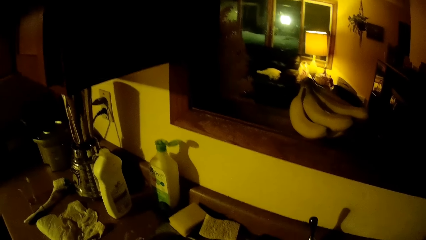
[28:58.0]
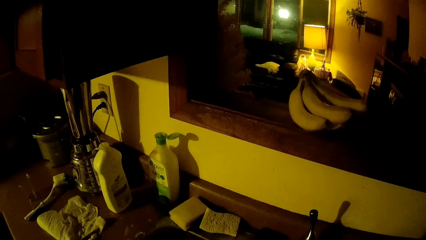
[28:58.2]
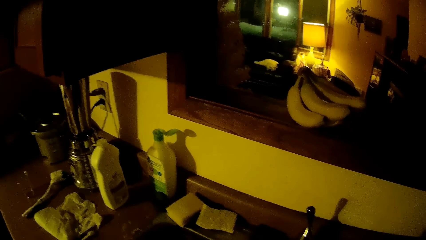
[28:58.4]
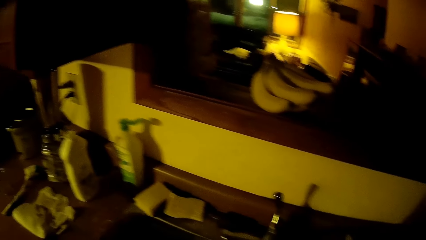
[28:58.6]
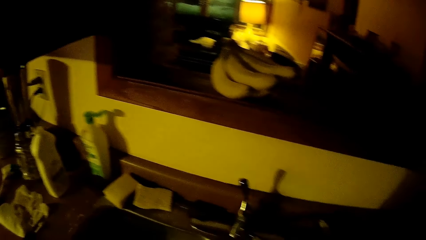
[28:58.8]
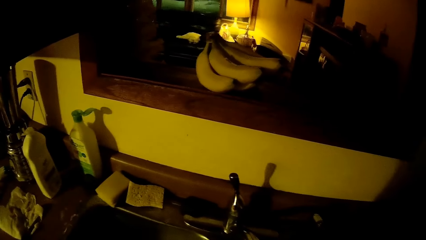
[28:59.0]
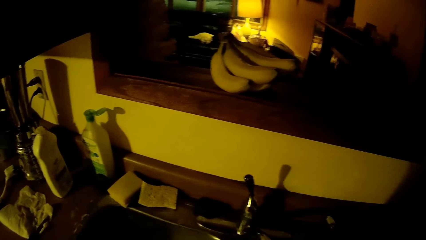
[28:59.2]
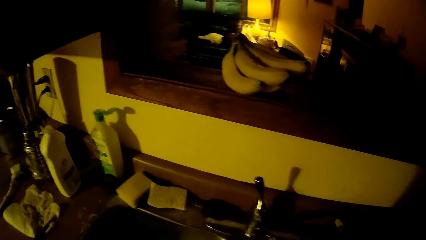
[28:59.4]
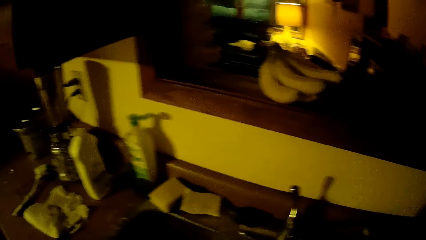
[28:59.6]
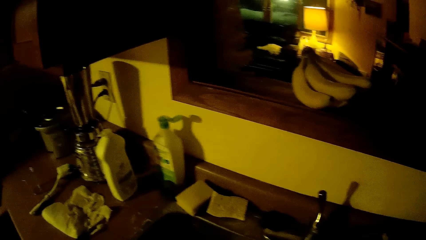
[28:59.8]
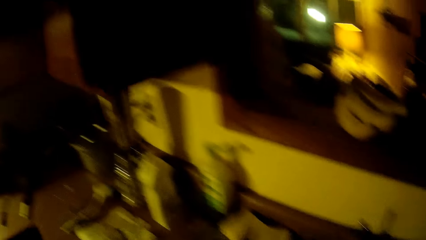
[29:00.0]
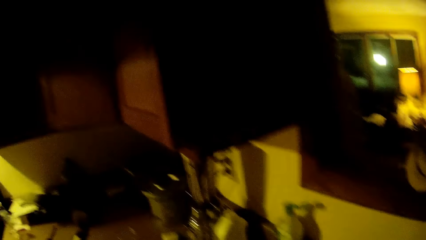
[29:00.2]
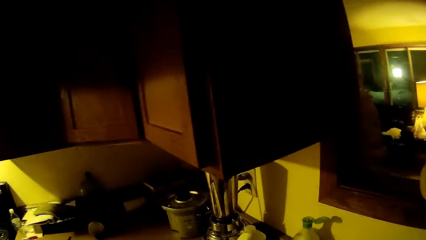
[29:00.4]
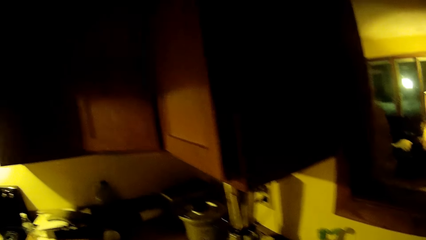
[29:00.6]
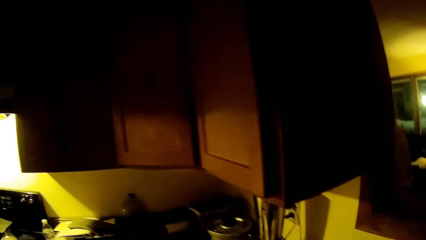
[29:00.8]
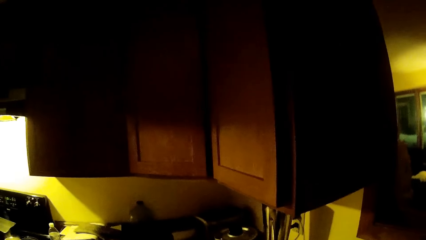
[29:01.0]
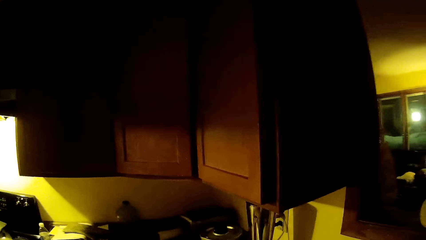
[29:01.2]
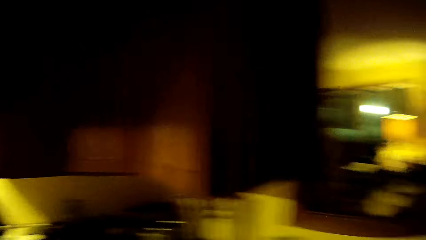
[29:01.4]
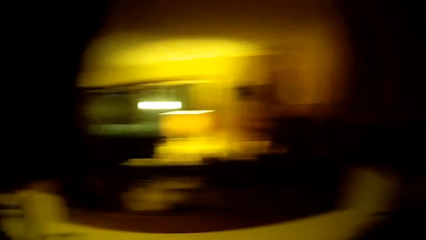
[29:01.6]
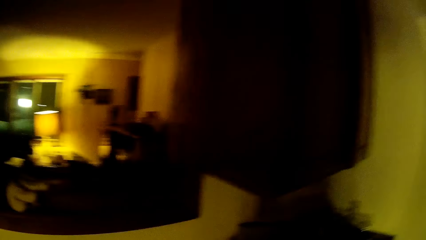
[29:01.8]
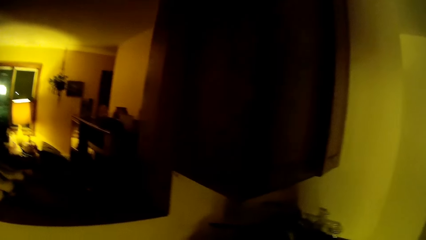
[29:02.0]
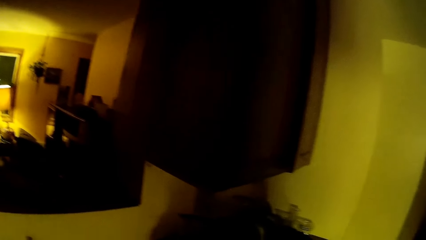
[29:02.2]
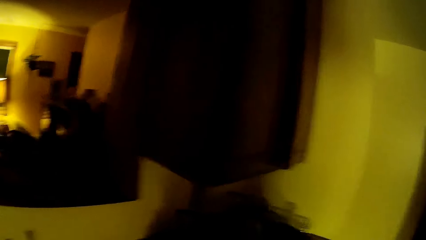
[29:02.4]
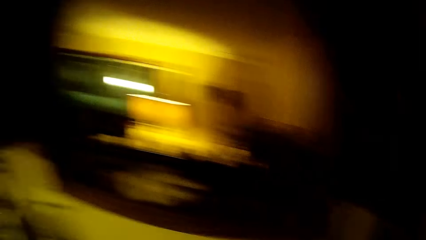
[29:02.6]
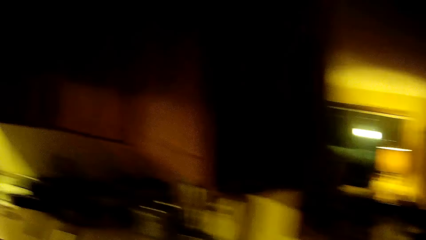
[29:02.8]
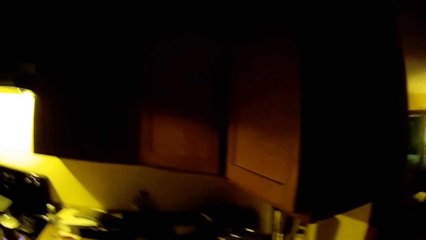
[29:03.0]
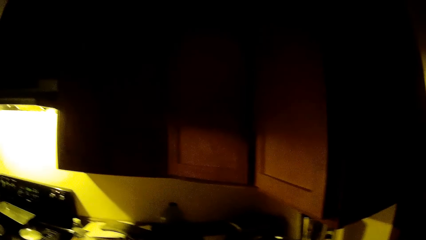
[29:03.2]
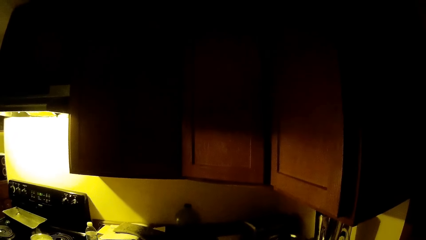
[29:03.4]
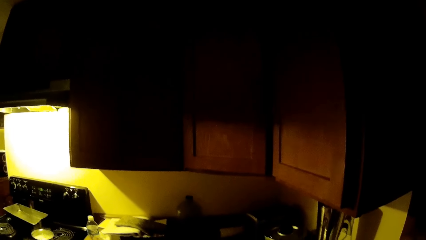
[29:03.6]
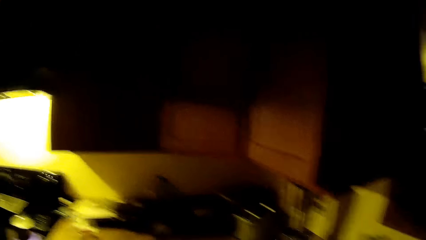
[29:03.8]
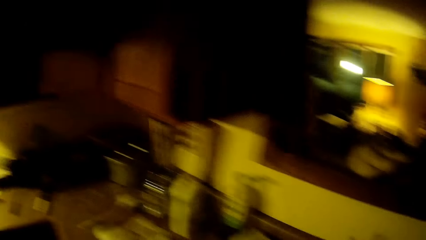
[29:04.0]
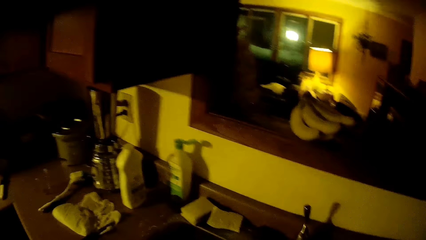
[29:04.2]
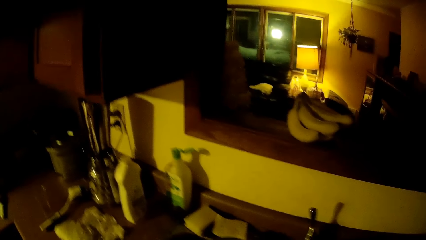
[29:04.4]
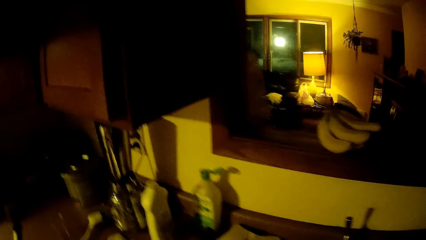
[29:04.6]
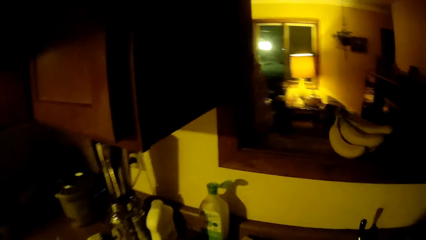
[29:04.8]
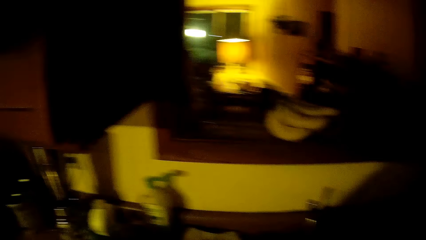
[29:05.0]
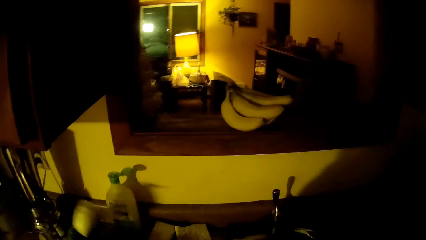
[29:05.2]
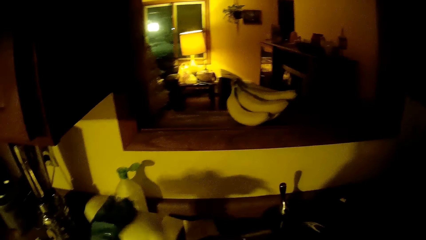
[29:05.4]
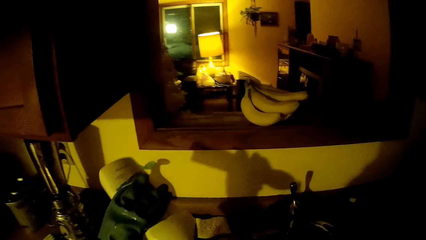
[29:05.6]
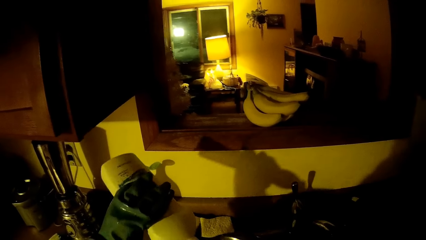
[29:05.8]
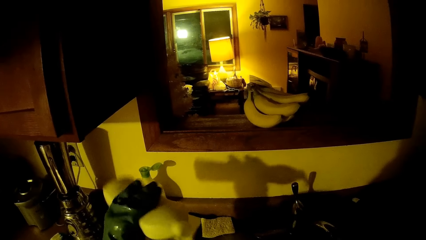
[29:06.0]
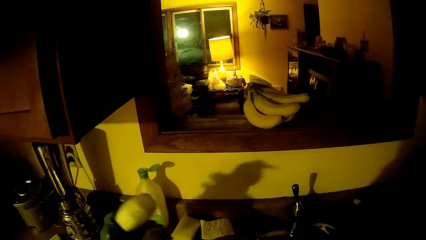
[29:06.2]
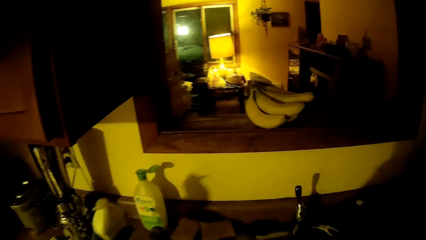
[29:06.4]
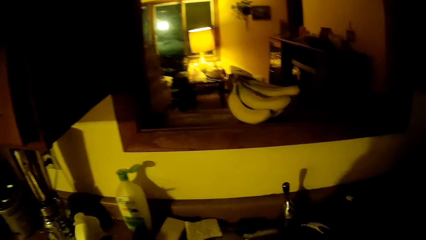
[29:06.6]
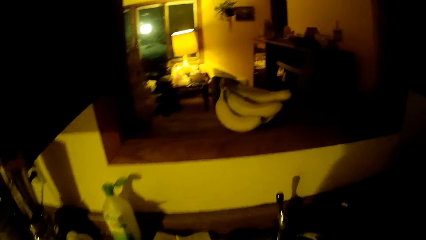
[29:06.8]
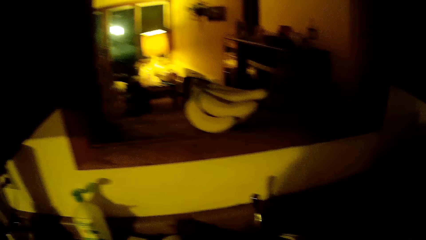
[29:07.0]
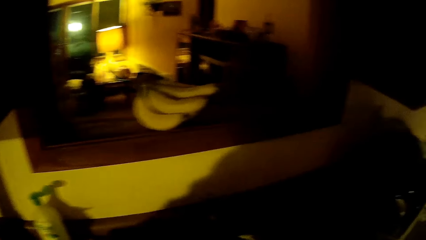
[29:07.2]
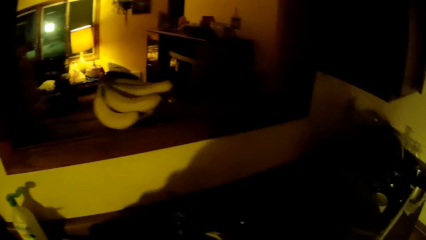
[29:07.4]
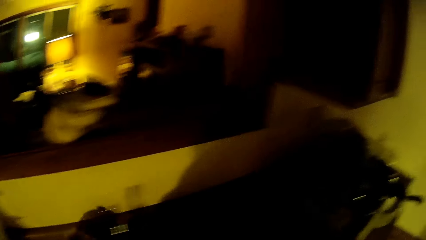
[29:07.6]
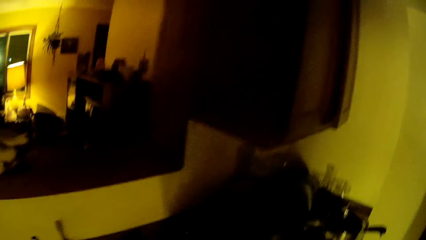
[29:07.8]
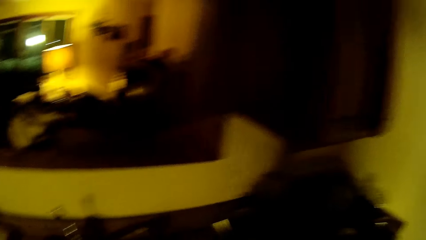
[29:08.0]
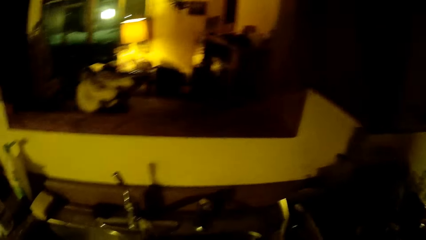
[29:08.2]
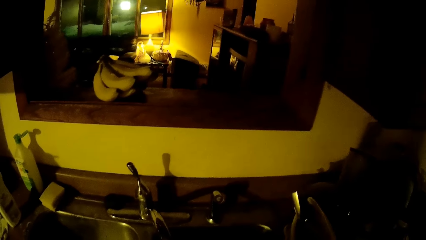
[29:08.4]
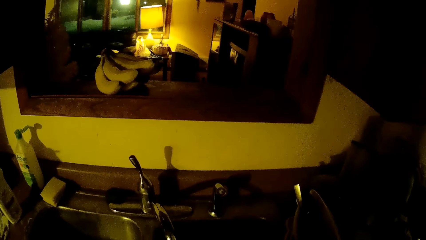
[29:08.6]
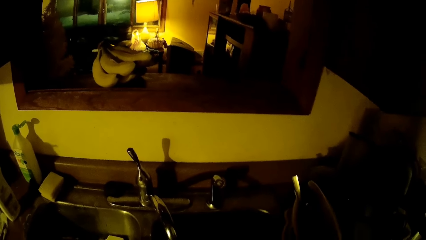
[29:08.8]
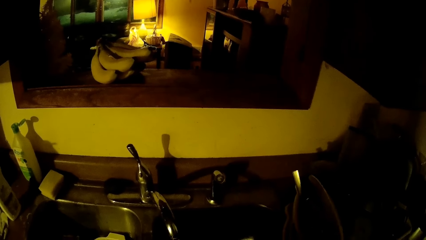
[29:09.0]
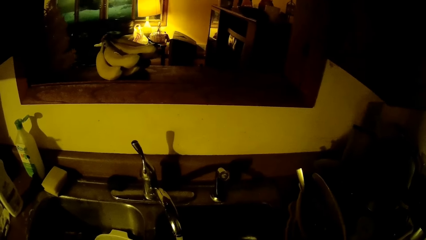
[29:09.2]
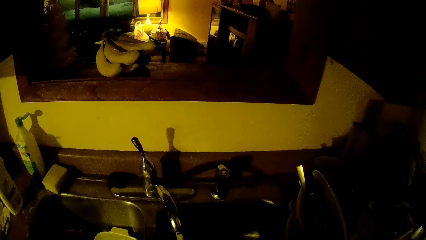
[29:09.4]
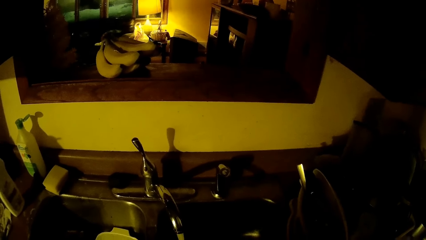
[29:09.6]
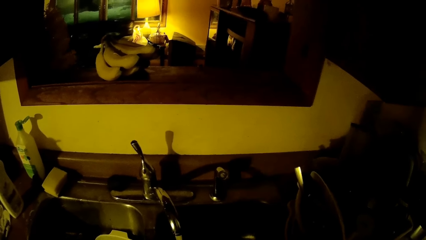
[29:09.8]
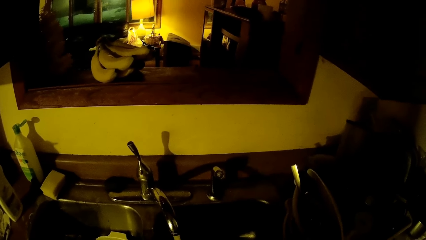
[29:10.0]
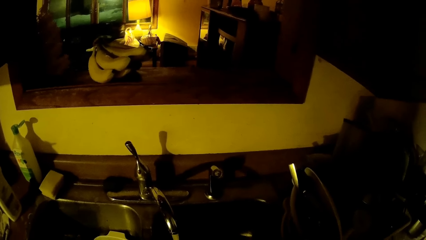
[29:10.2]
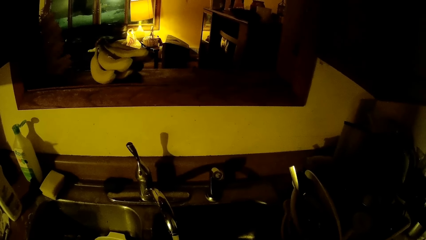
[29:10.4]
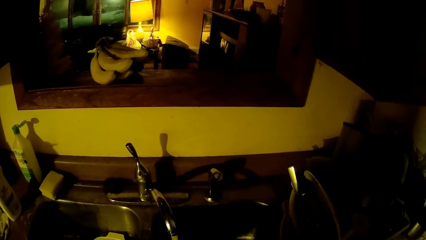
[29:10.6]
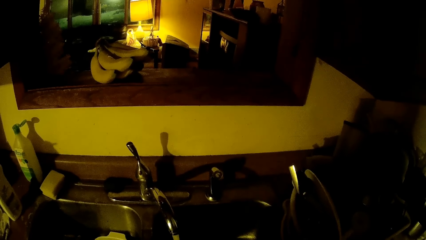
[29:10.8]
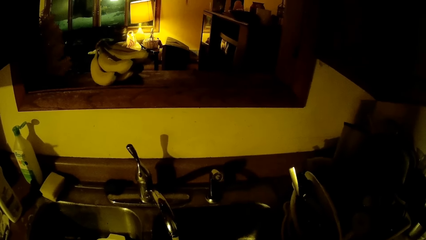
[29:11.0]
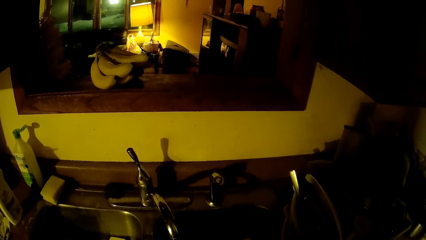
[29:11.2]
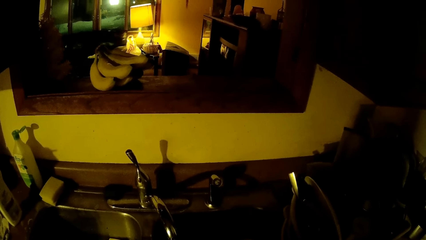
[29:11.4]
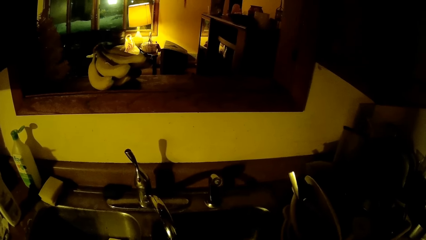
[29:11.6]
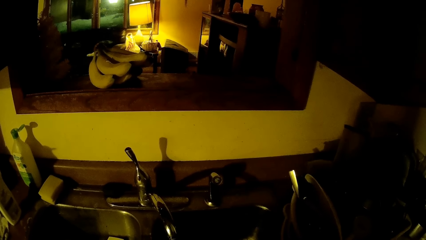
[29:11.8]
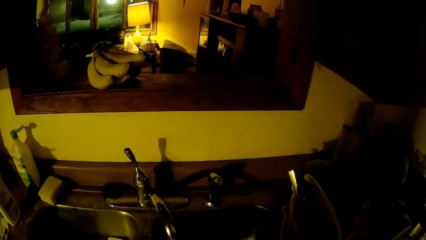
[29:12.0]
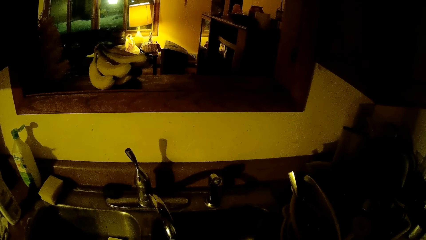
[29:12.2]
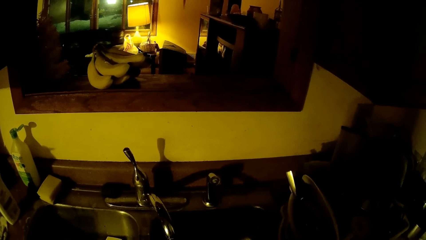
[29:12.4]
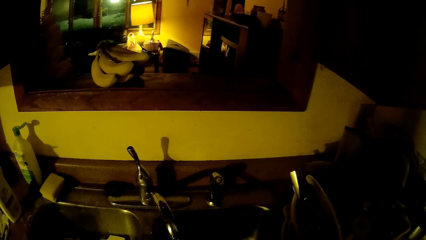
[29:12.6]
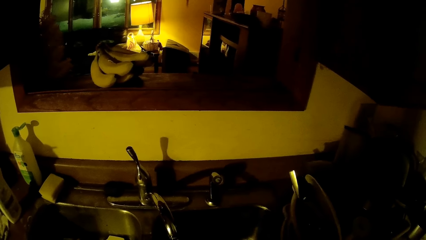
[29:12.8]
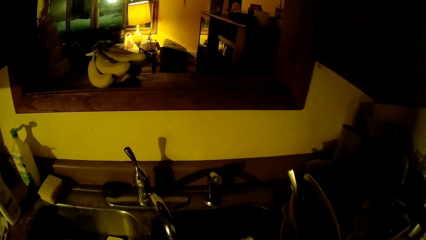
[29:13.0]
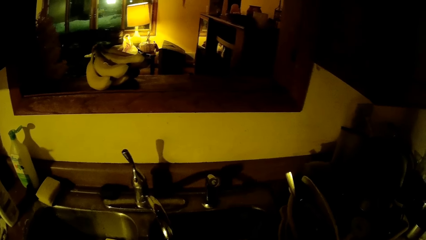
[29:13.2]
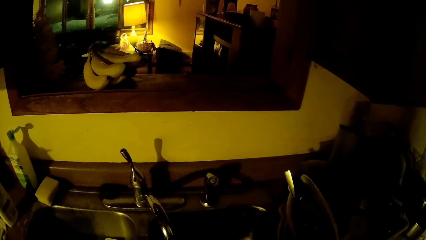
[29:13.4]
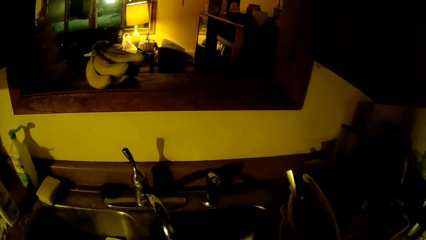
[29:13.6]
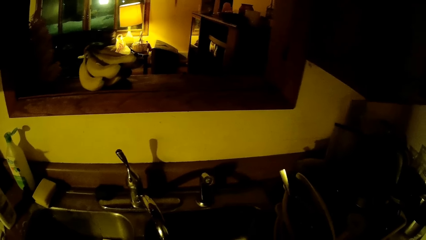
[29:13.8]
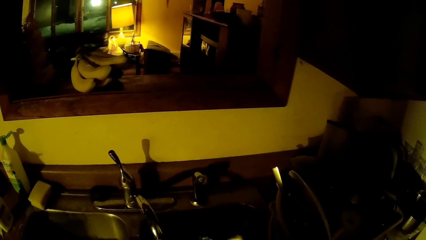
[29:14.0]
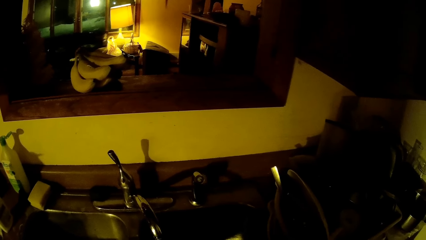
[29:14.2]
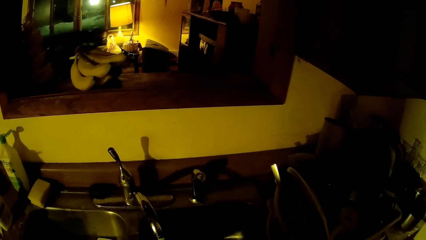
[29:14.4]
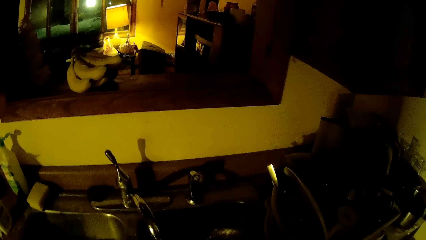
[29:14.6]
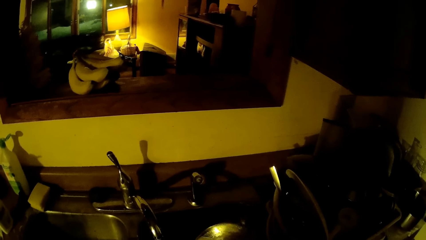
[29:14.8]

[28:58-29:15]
The camera wearer grabs a bottle. He grabs the bottle of liquid dish wash from the sink with his left hand. He pours the bottle of liquid dish wash on a plate or sponge with his left hand. He drops the bottle of liquid dish wash on the sink. He washes the dishes.
